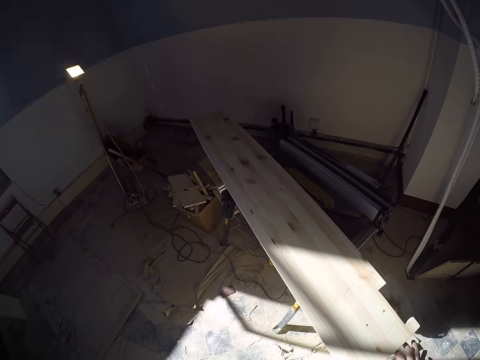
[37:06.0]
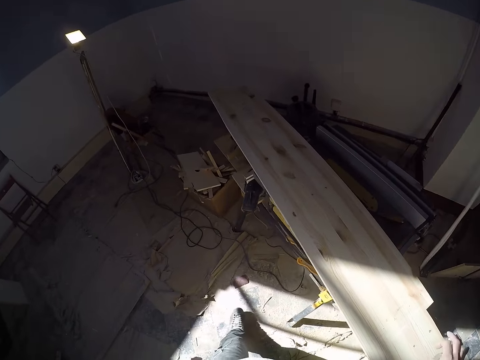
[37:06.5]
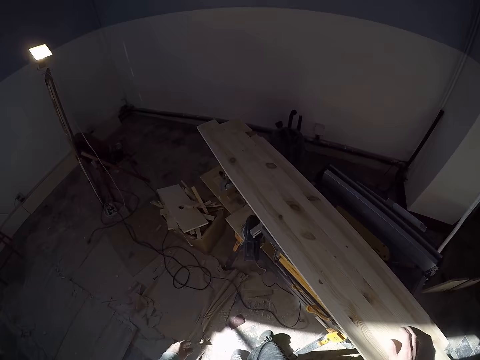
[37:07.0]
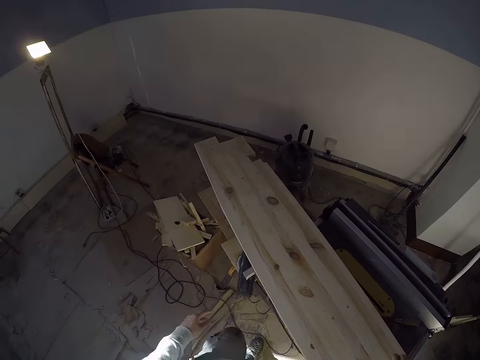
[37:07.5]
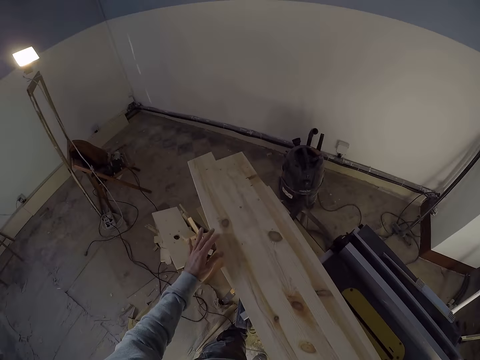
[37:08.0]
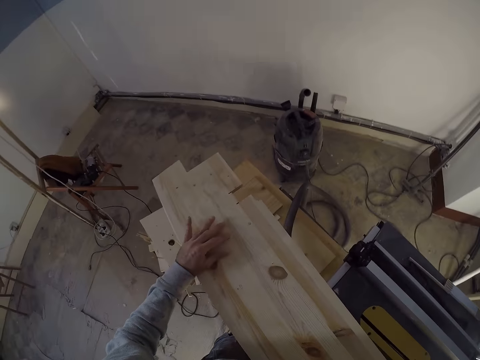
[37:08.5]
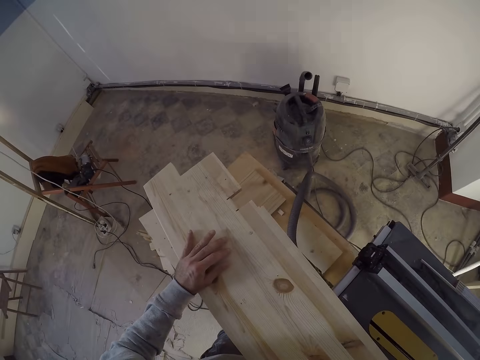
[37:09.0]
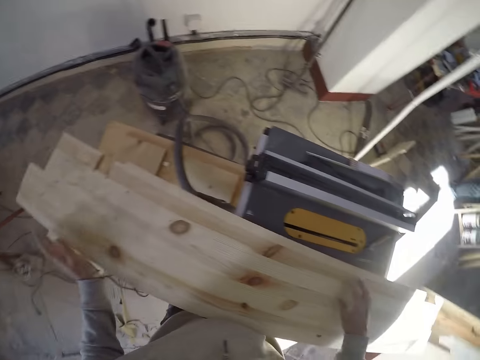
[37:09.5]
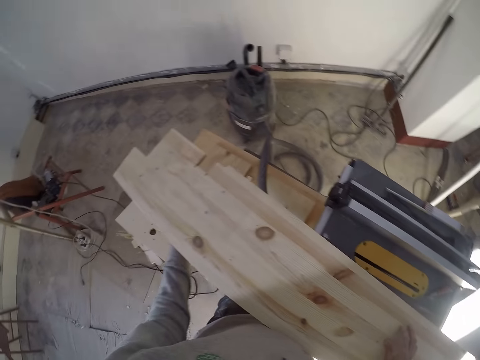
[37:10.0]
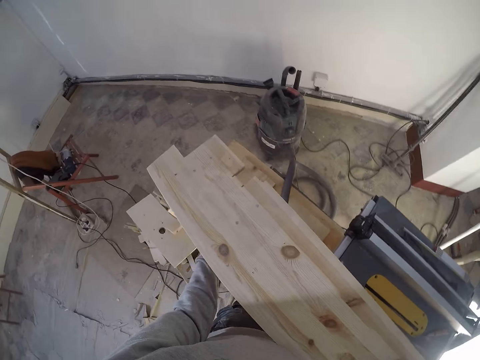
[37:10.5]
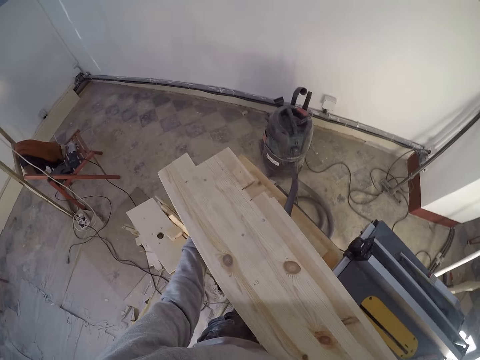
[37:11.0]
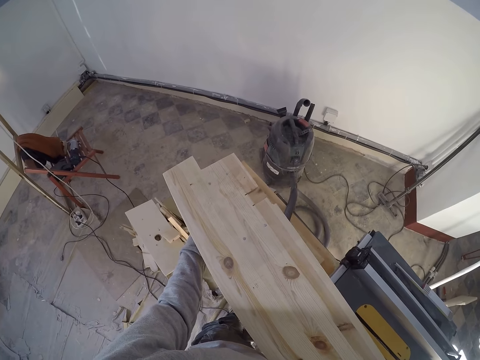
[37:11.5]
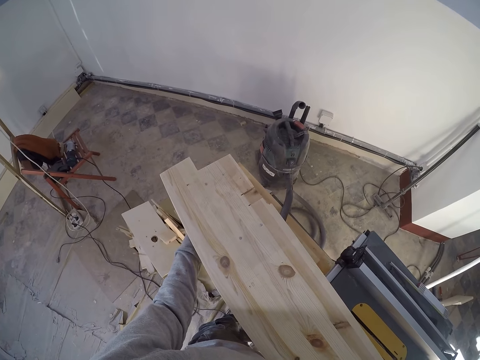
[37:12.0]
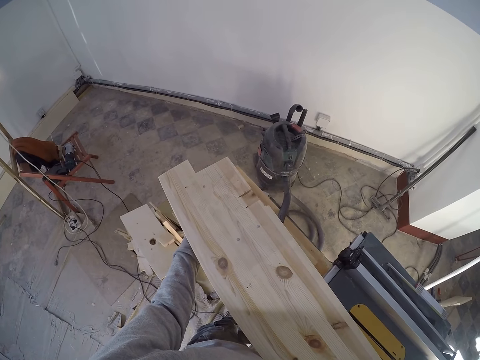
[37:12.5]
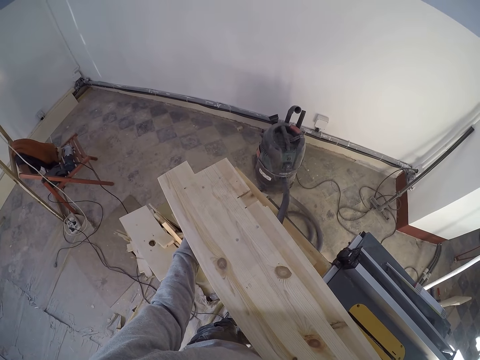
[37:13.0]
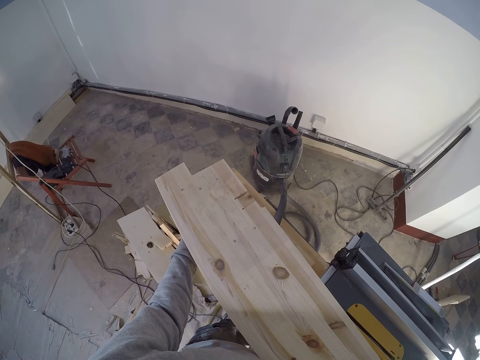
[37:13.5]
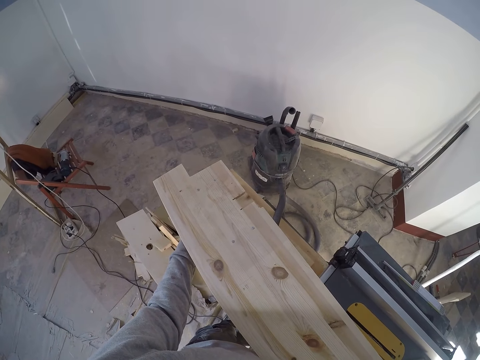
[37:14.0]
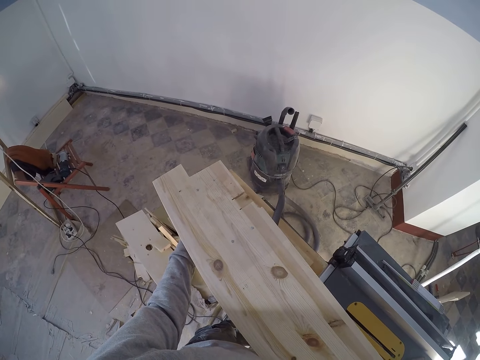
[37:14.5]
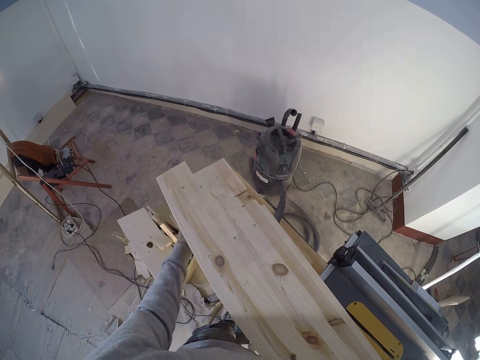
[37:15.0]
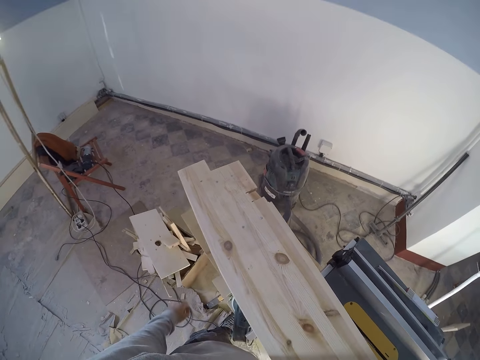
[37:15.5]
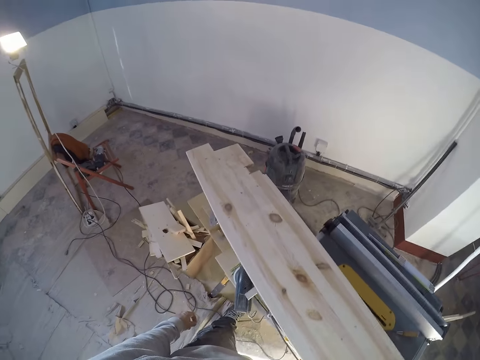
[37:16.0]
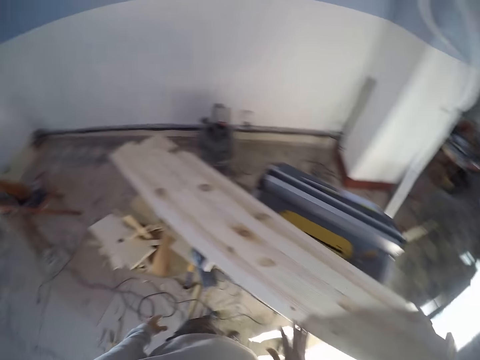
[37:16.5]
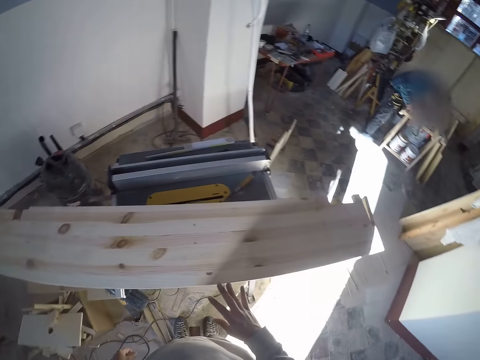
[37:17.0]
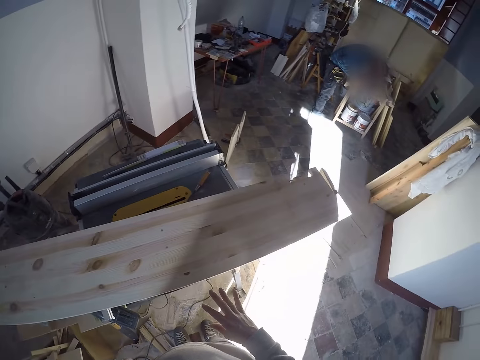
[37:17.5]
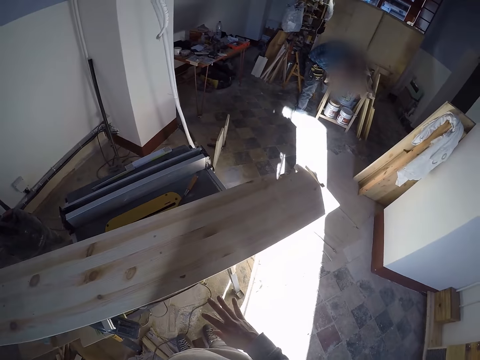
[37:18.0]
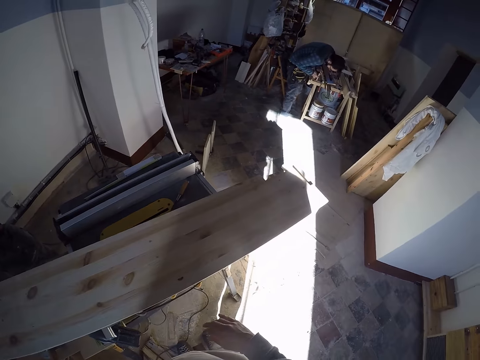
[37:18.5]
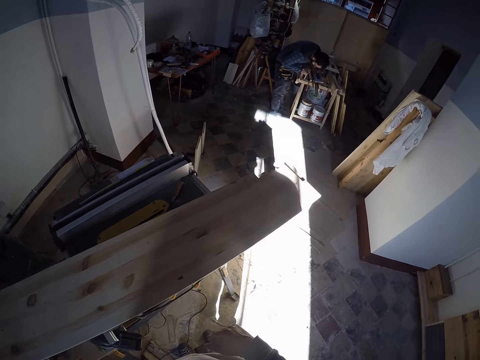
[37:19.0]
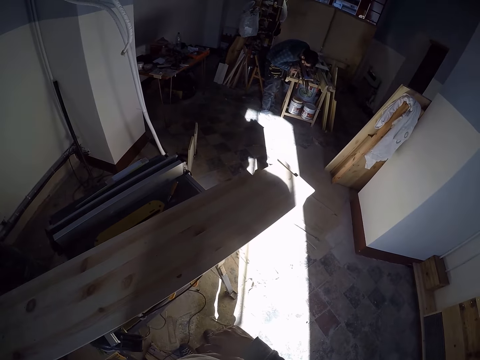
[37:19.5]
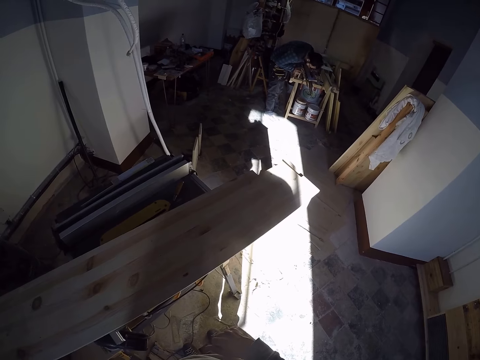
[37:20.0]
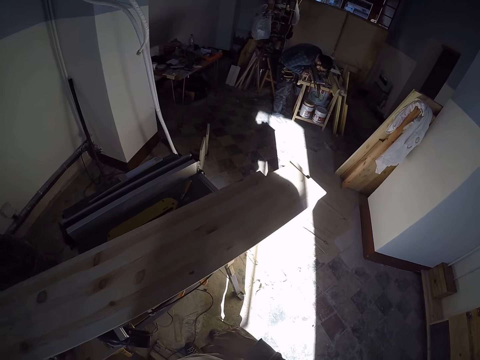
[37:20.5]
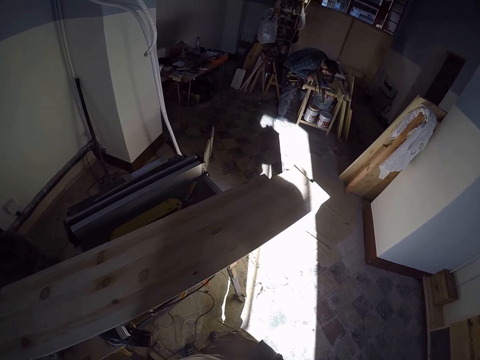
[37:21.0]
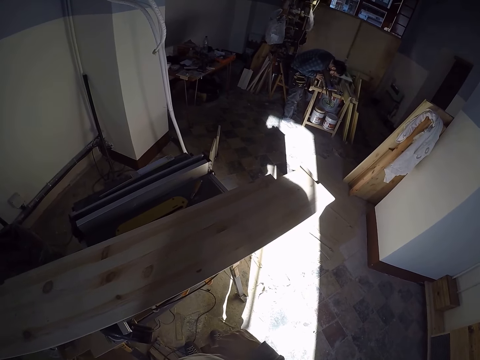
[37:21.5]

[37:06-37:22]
The camera wearer tilts the small wood on the big wood on the metal table with his right hand. He walks around. He touches the big wood or board on the metal table with his left hand. He adjusts the board. He removes his hand from the table saw. He looks around. A person bends on a table.

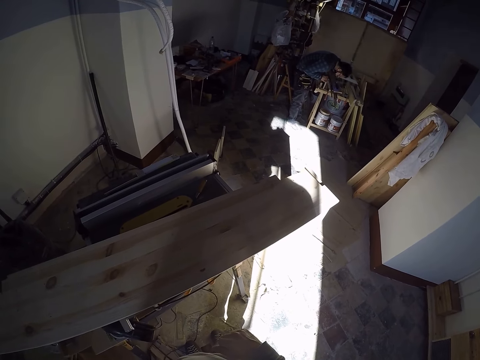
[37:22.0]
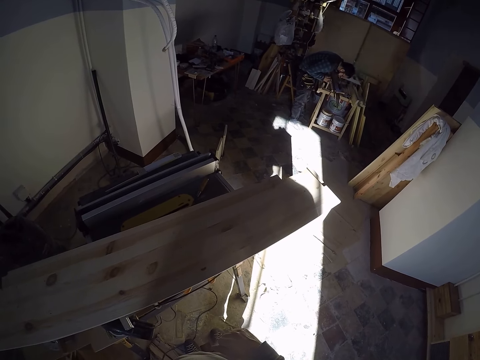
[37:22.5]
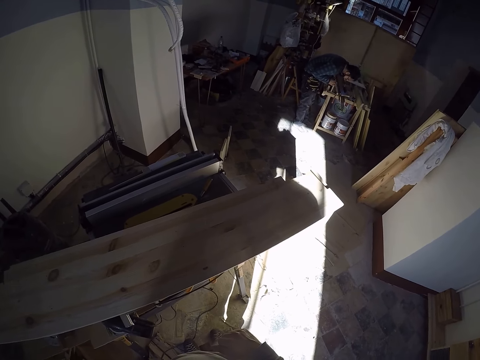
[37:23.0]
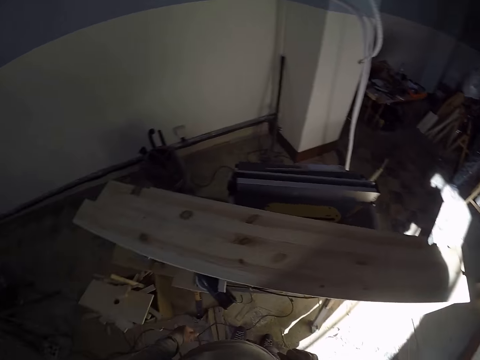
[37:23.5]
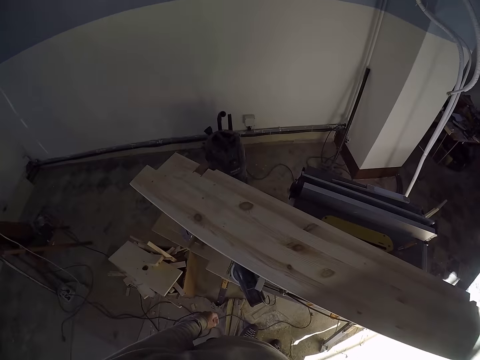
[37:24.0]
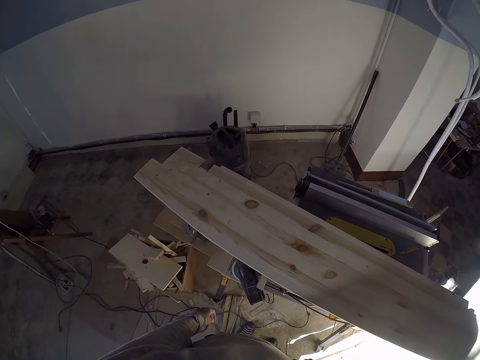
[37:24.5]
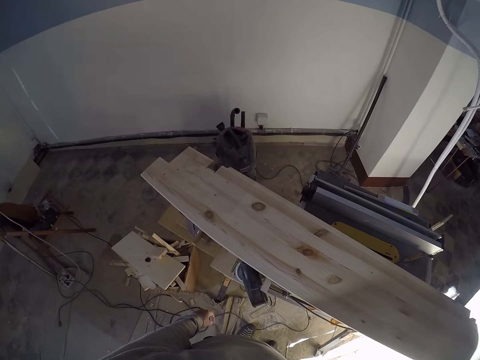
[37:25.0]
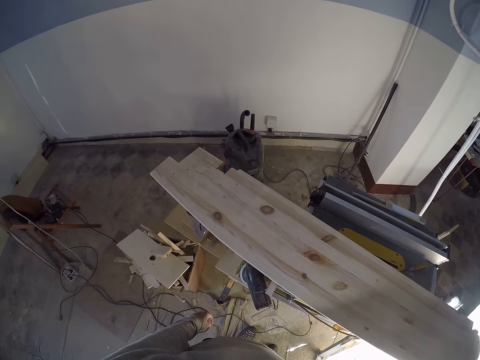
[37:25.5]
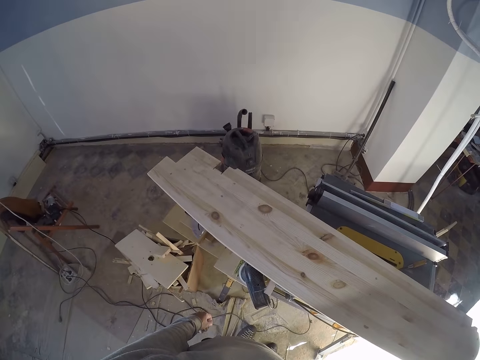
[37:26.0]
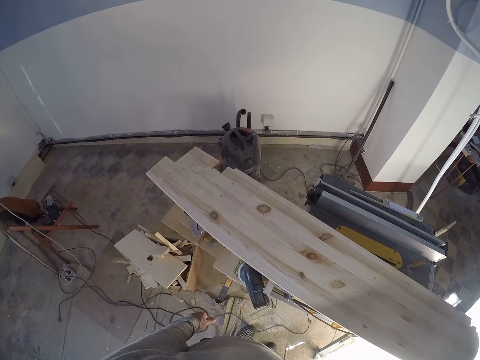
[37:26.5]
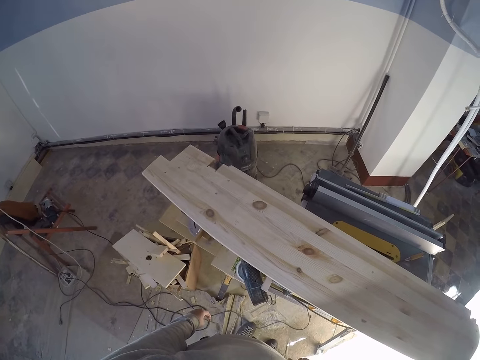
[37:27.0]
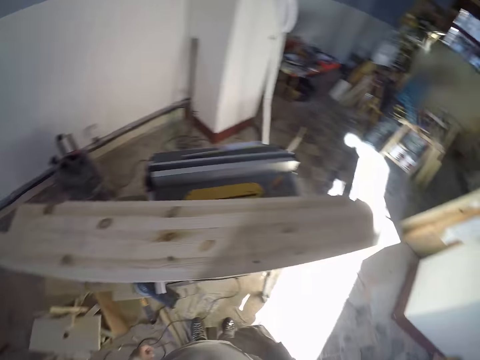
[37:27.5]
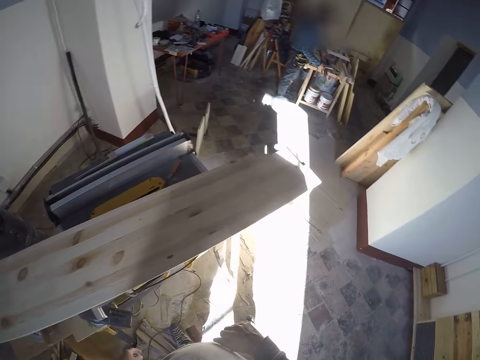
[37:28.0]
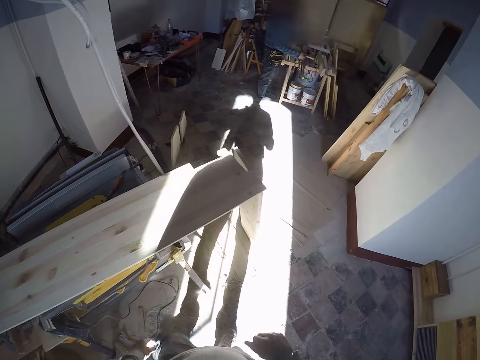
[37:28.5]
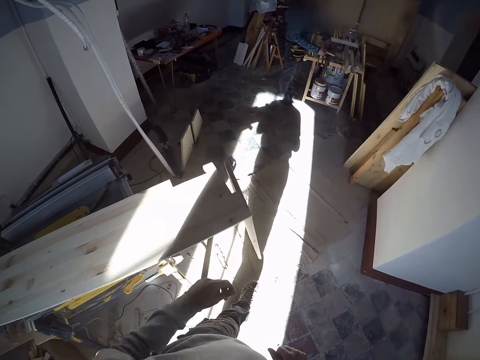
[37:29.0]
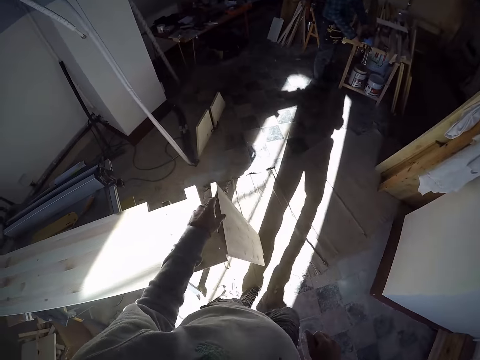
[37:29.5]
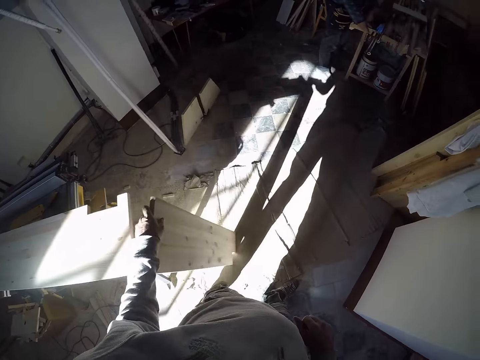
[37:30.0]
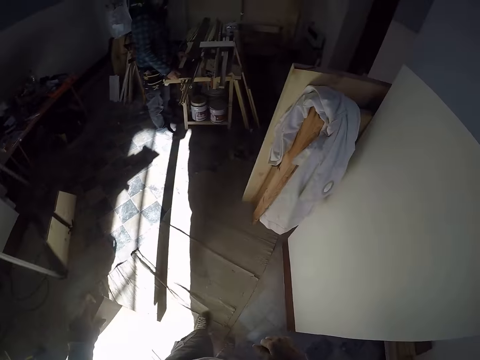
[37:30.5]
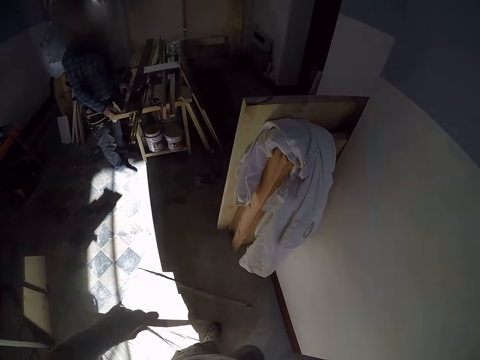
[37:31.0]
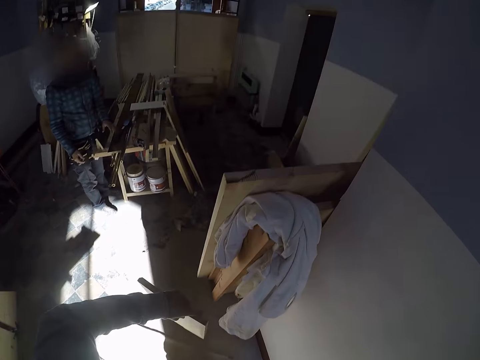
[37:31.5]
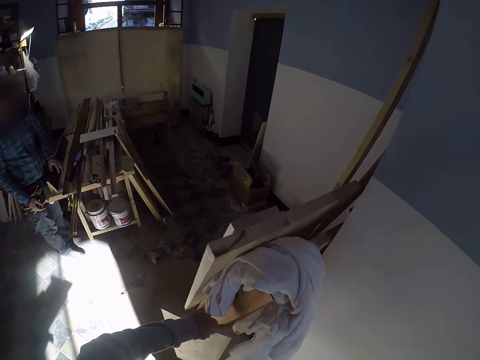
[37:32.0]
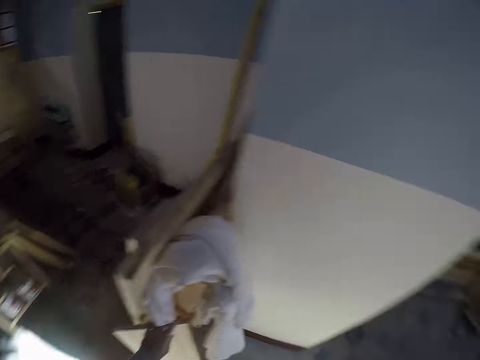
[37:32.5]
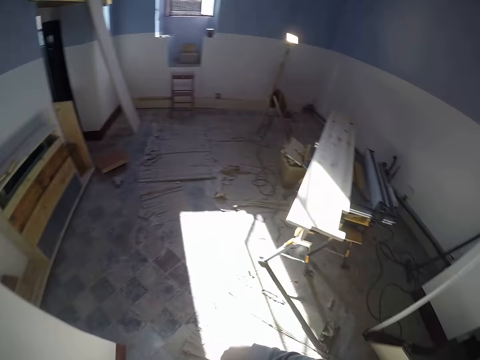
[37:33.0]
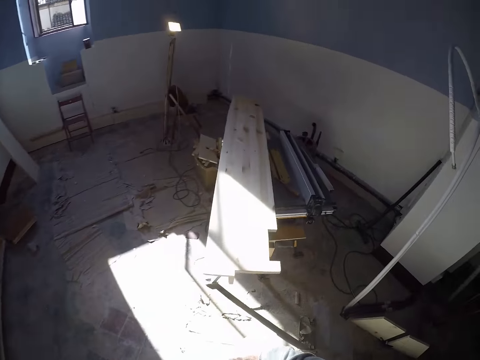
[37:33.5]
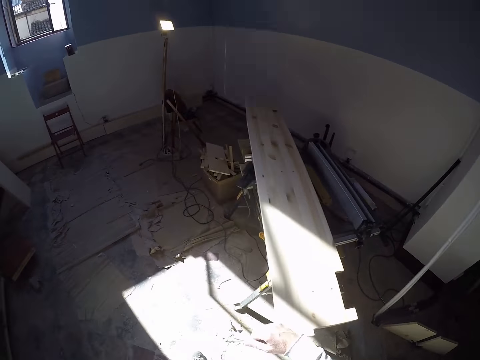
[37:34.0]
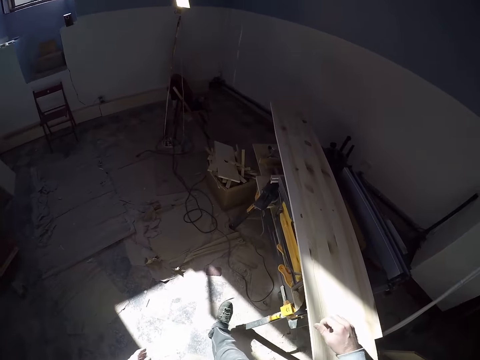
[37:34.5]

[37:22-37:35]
The camera wearer looks around. He walks around. He lifts the small wood or board with his left hand. He walks around. He leans the board on boards near a wall. He drops the small wood with some woods with his left hand. He looks around. He walks around.
